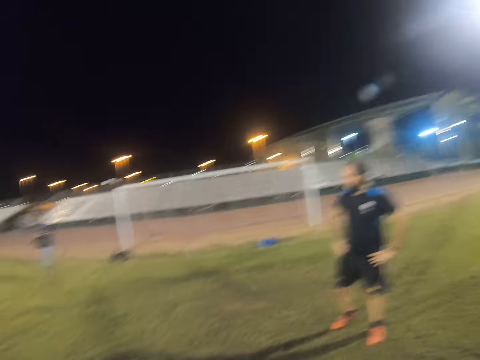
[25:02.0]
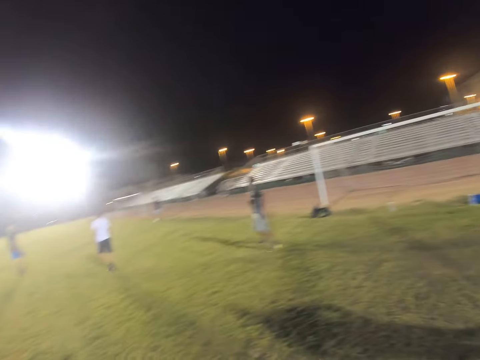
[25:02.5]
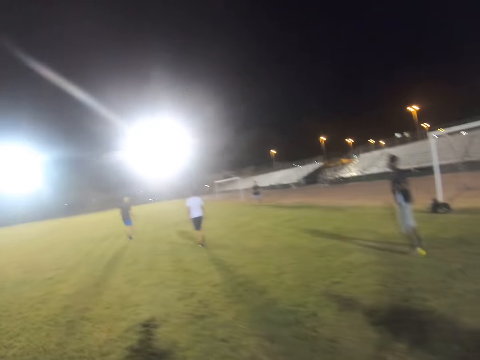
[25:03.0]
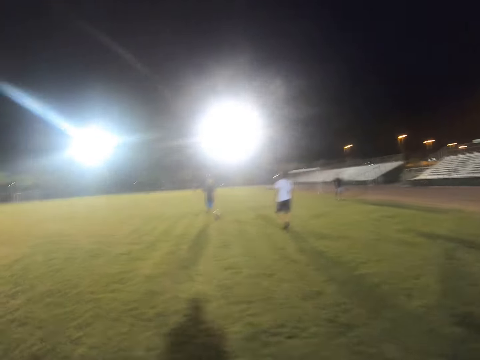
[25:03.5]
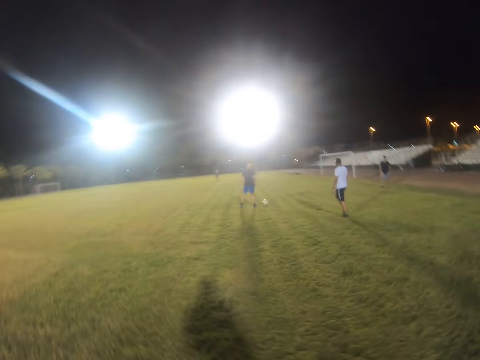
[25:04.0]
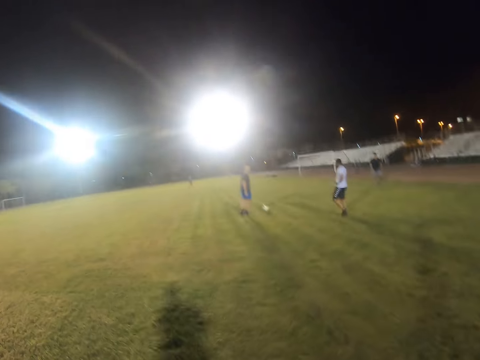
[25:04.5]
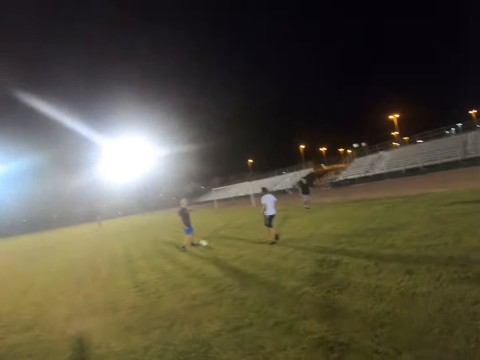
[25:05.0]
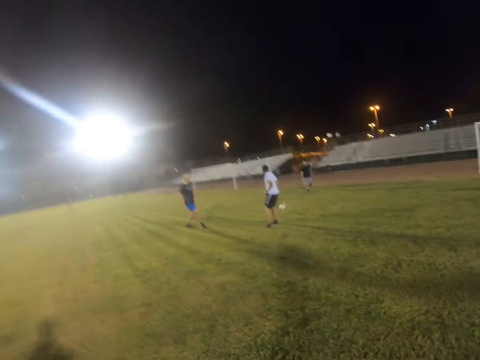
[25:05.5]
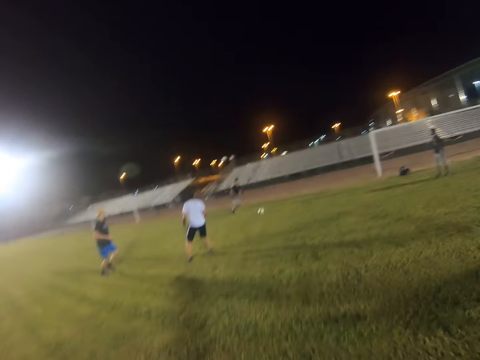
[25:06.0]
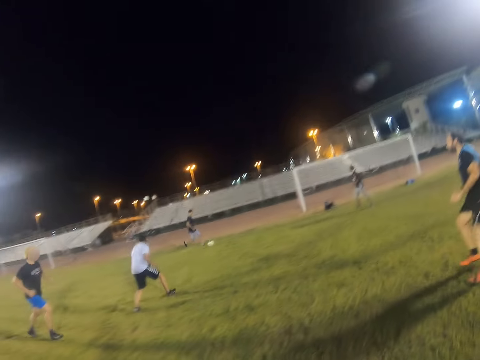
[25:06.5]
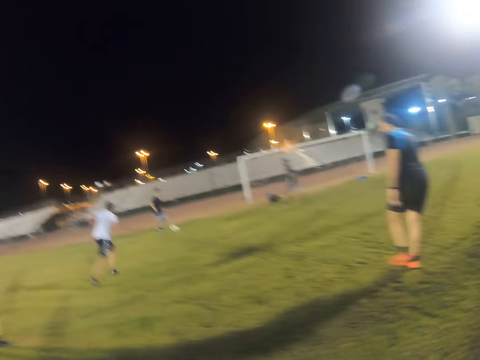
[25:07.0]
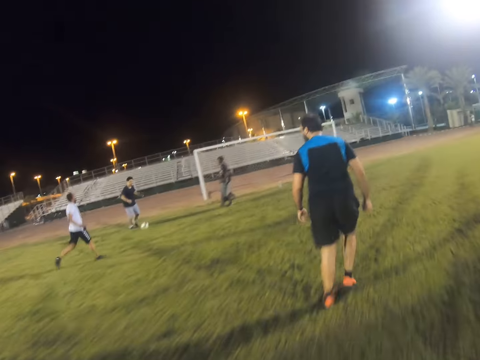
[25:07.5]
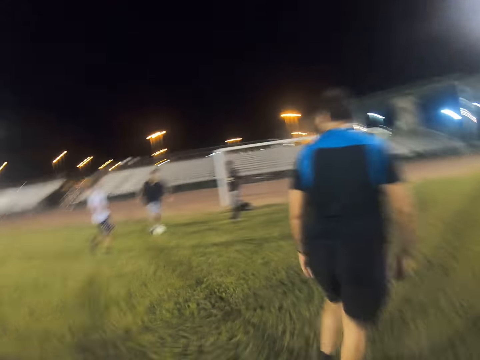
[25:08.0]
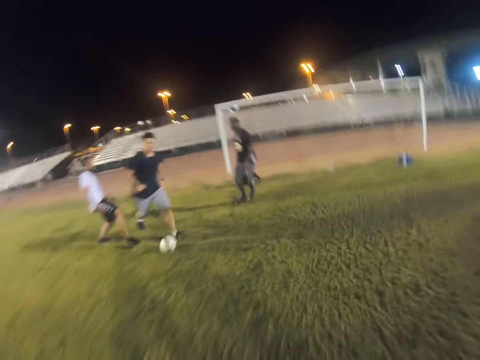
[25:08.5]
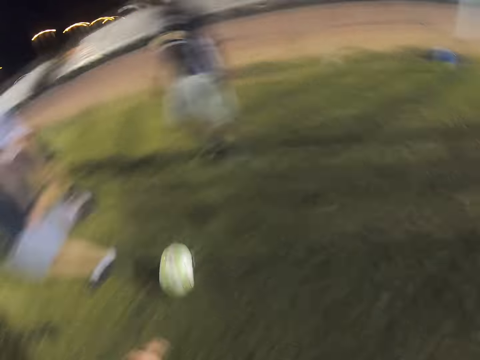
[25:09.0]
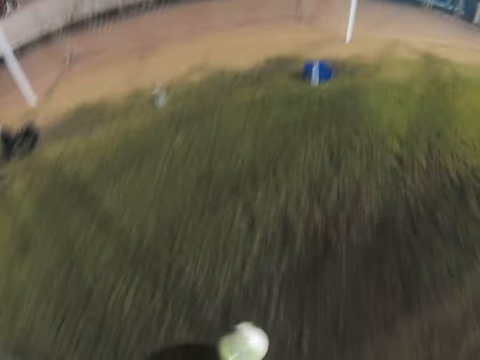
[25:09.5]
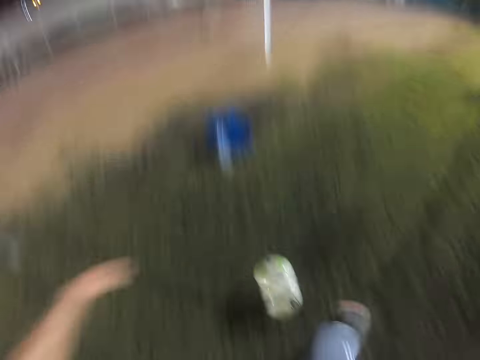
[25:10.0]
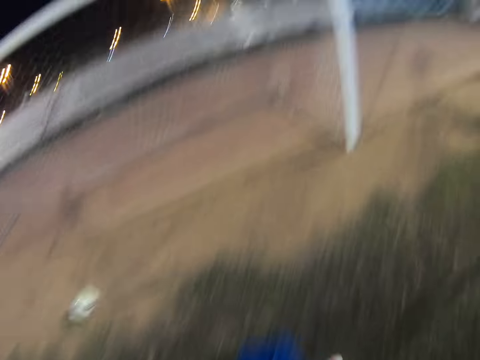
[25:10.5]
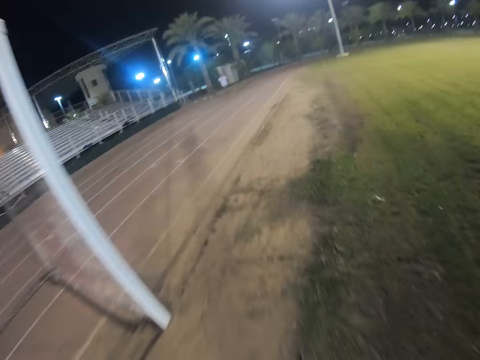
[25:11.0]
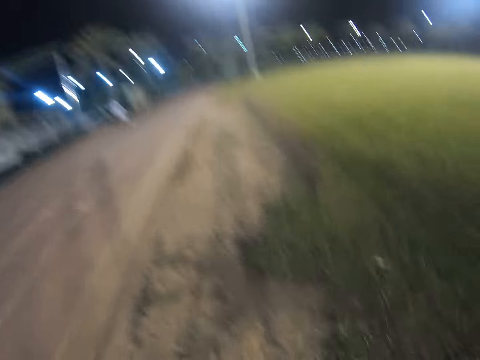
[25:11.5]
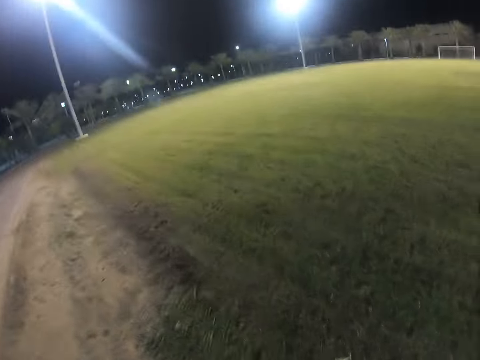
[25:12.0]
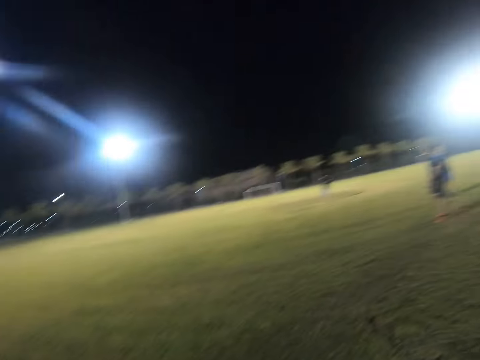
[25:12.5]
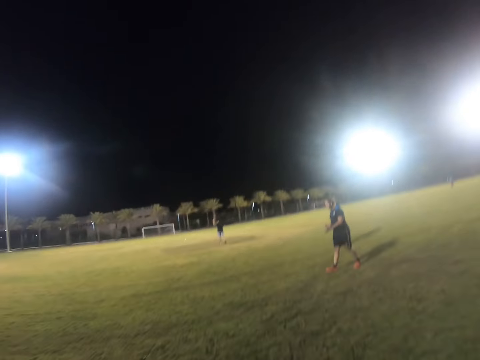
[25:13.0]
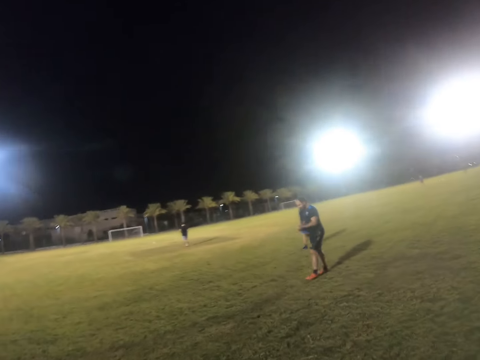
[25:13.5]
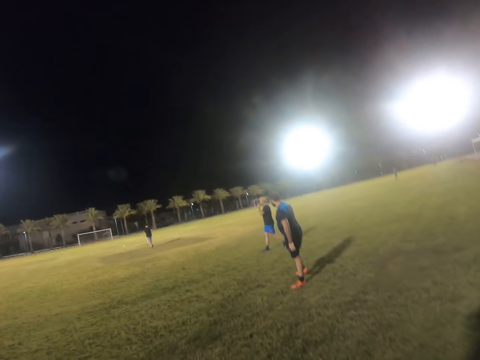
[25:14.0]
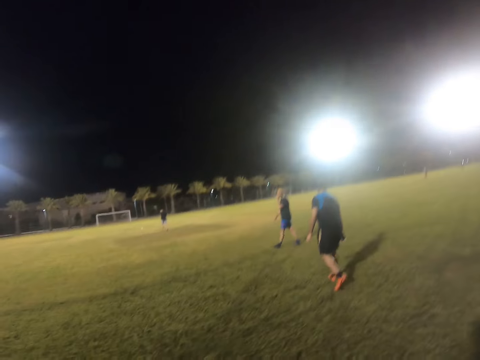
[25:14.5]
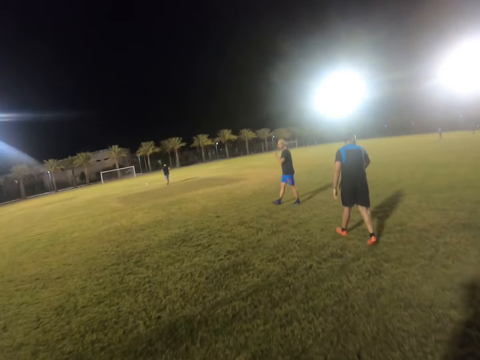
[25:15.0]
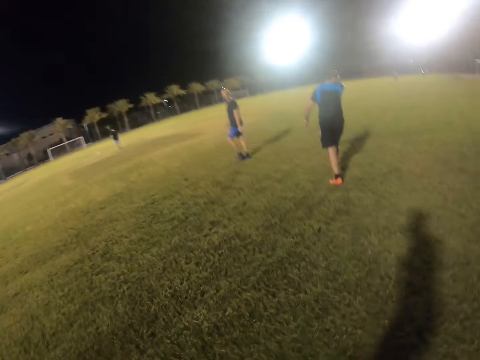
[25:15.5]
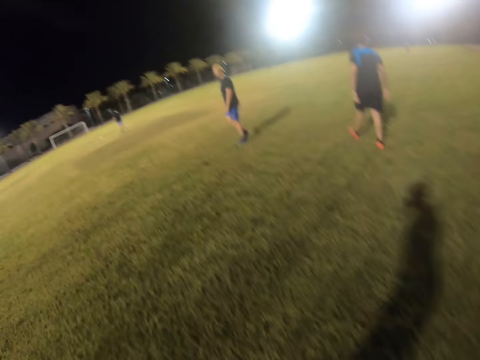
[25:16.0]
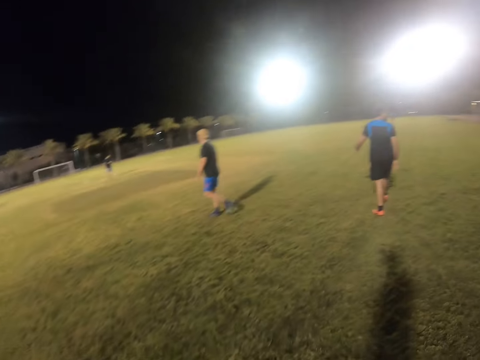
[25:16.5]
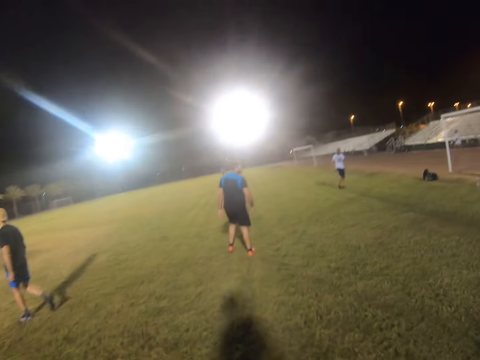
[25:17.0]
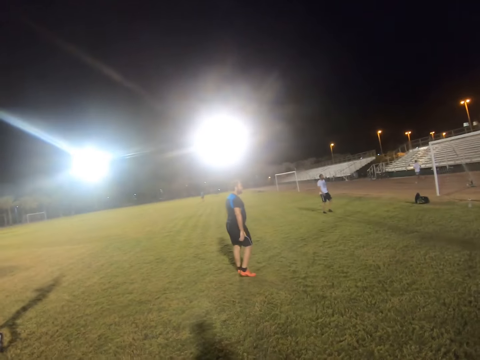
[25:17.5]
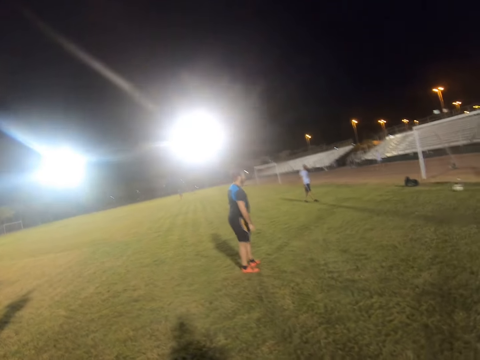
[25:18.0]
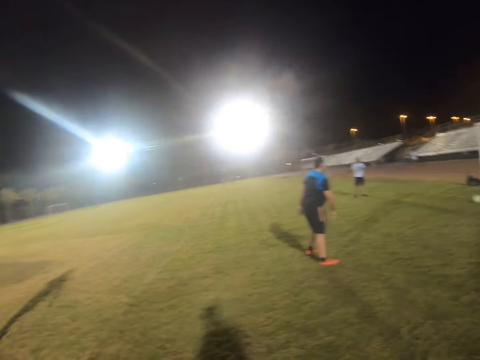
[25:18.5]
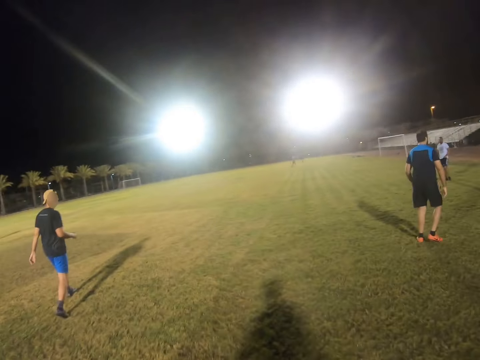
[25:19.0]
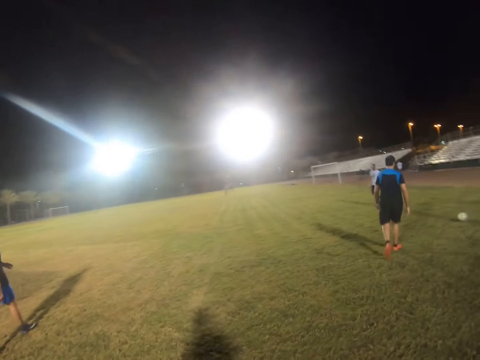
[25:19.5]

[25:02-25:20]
A man hits the ball. The camera wearer gets the ball. Another man hits the ball. The camera wearer scores a goal. They walk in the field. Another man walks in the field. The first man walks in the field.

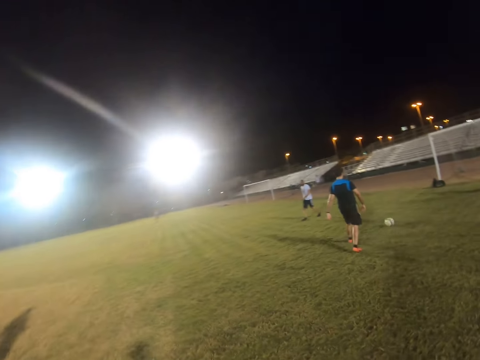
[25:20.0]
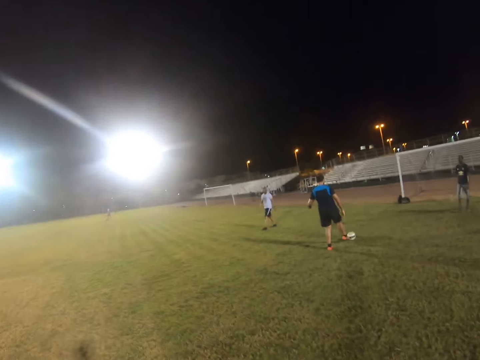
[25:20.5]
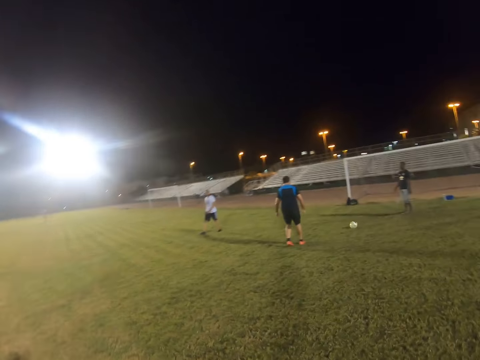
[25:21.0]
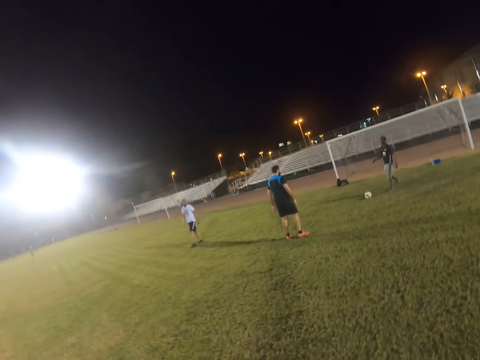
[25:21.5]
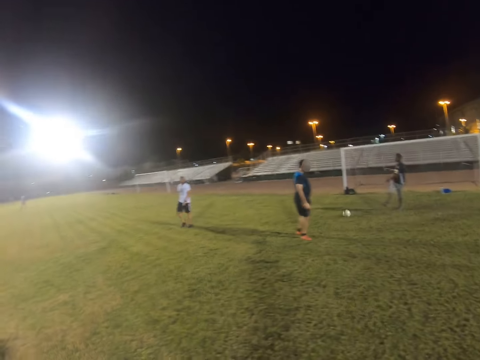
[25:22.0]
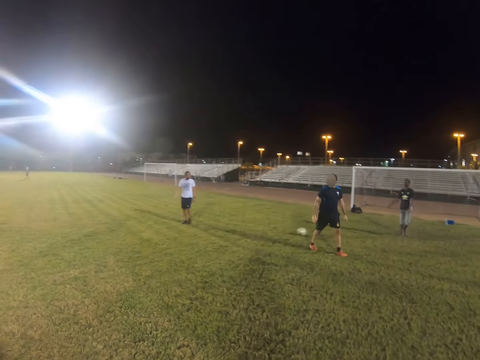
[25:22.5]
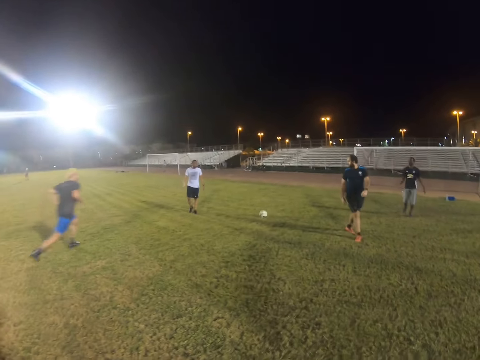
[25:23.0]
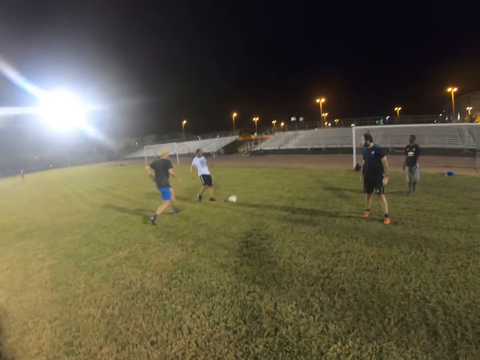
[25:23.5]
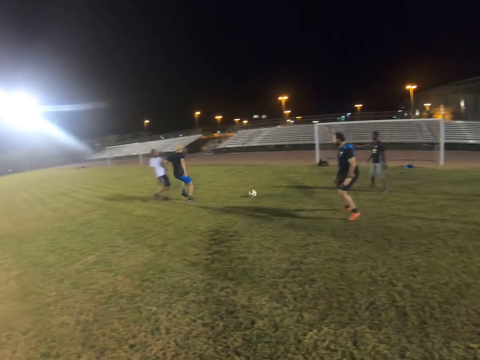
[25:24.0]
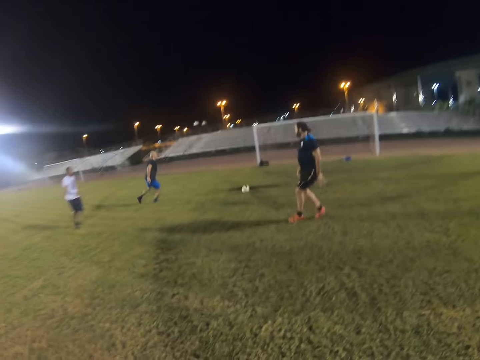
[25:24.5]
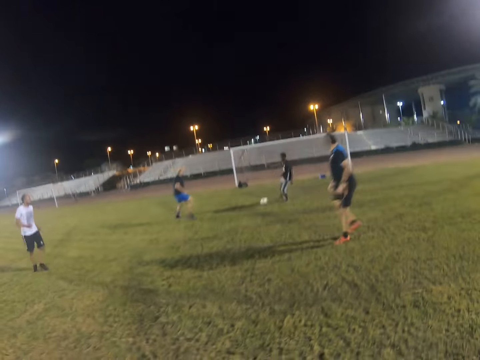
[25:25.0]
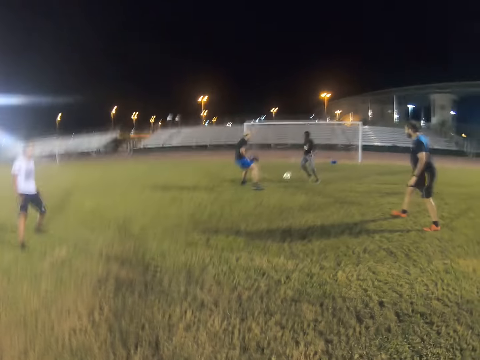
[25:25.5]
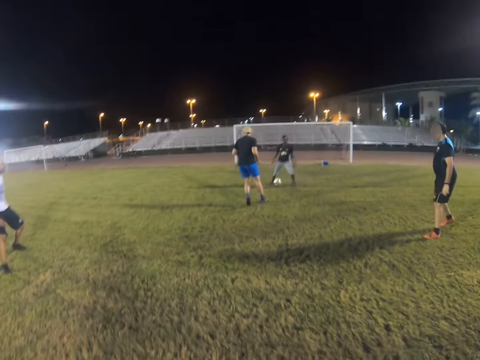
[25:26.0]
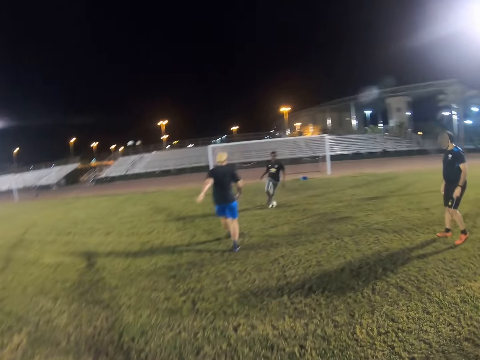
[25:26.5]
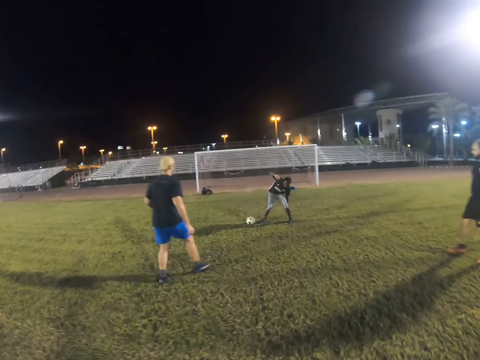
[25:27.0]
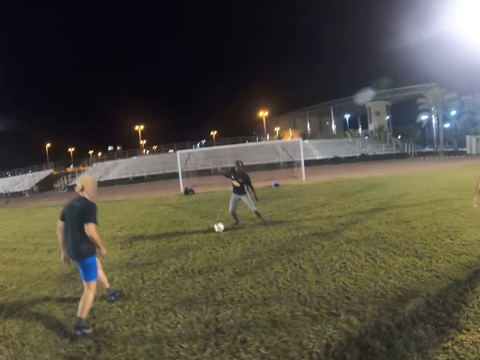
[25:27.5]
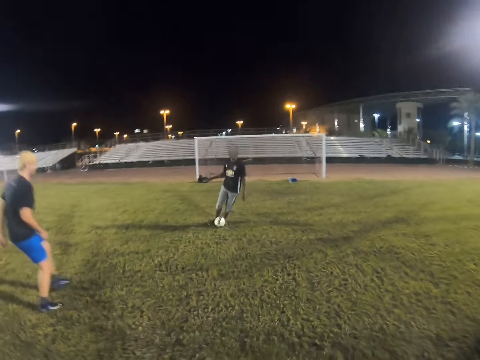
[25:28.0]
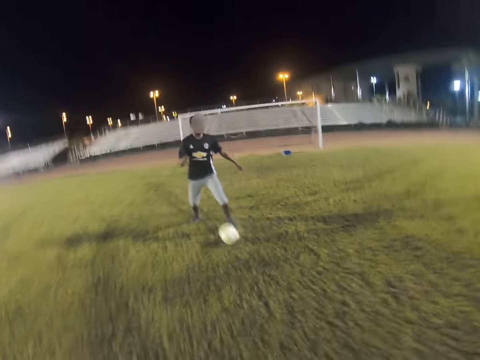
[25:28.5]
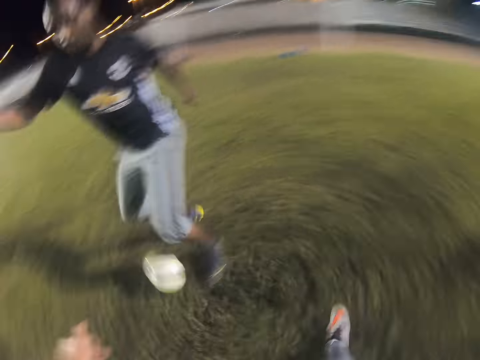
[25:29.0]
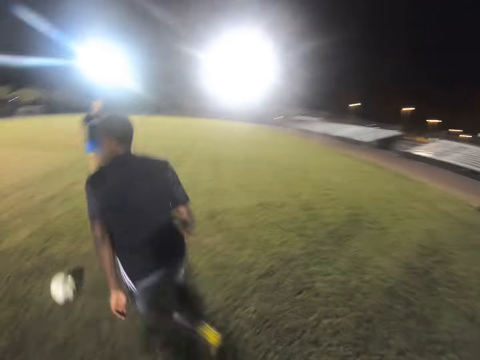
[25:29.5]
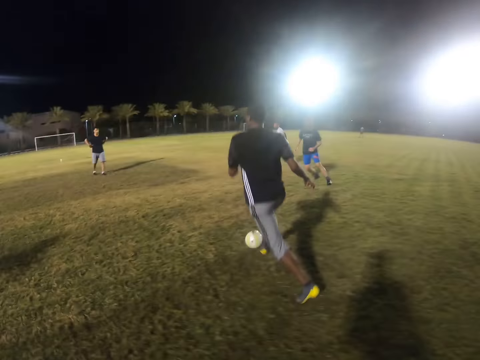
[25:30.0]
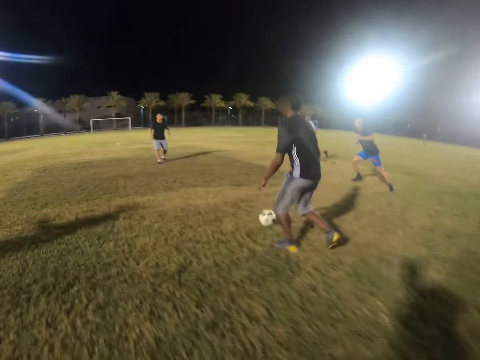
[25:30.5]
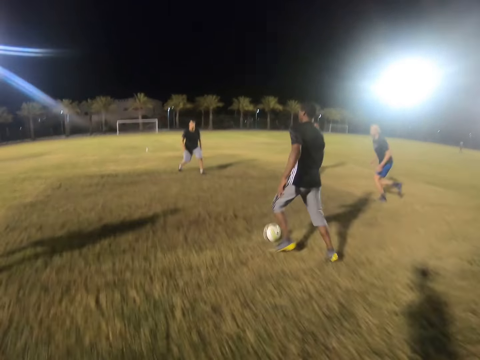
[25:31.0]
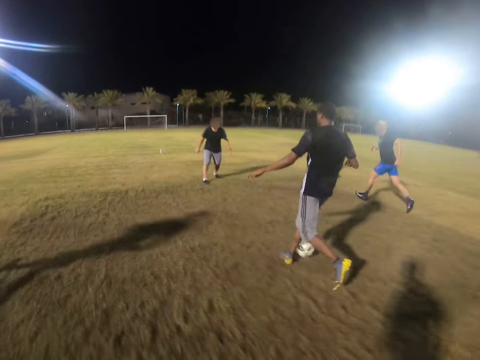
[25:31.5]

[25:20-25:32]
A man hits the ball. Another man hits the ball. Another man hits the ball. The second man plays with the ball.
